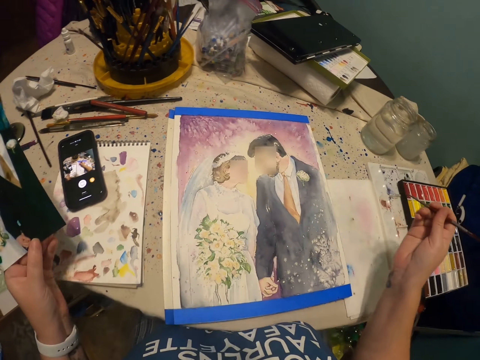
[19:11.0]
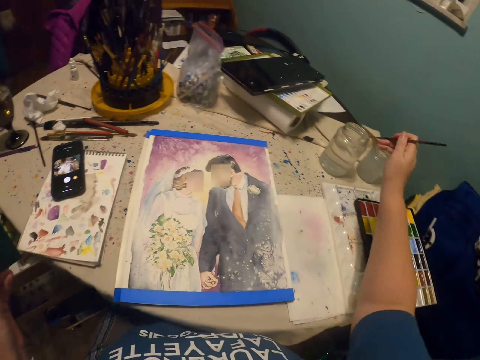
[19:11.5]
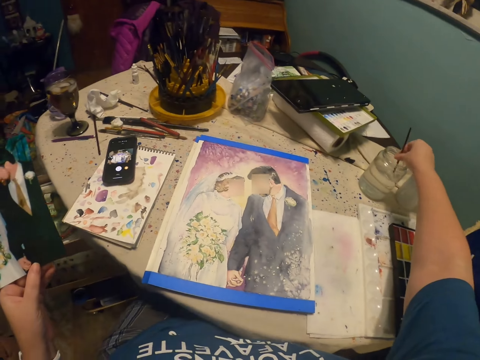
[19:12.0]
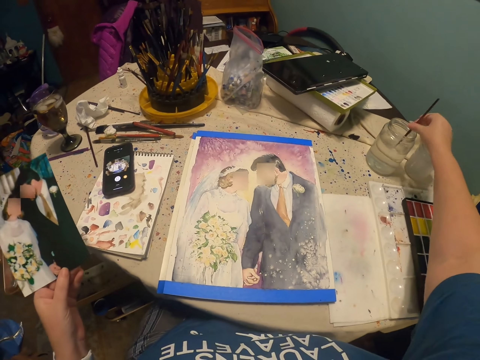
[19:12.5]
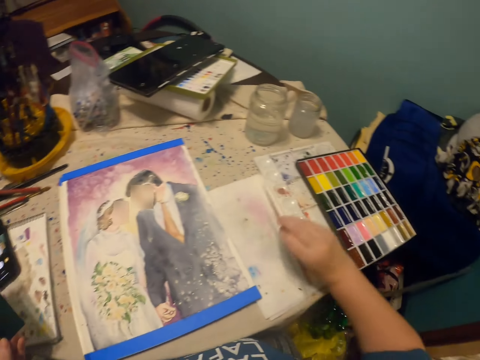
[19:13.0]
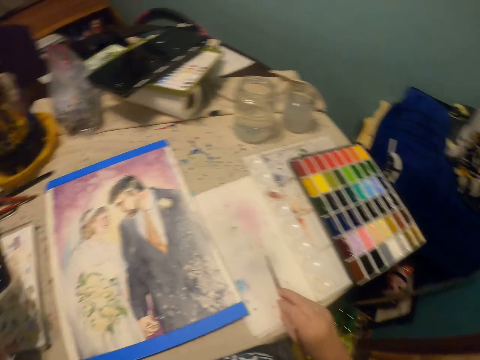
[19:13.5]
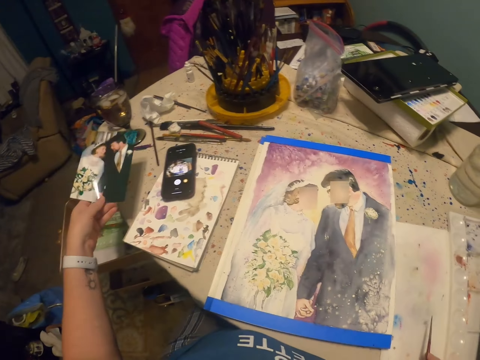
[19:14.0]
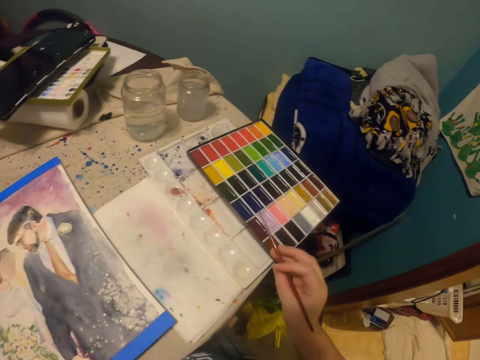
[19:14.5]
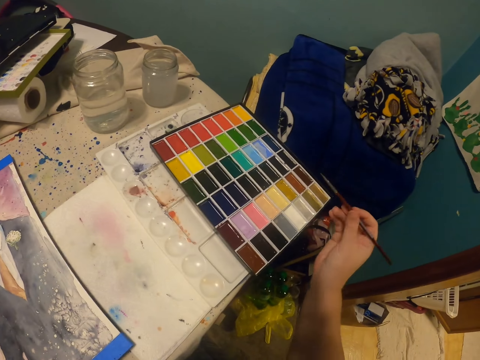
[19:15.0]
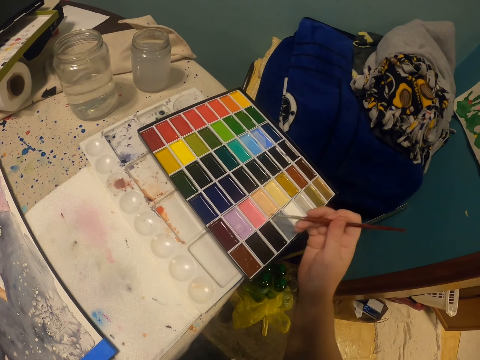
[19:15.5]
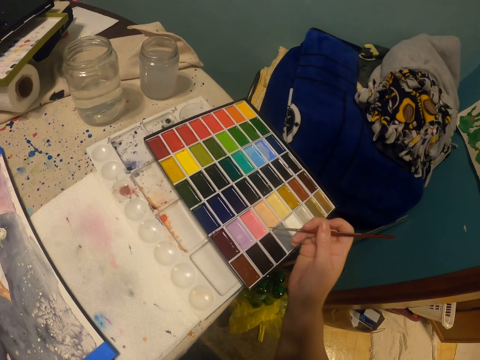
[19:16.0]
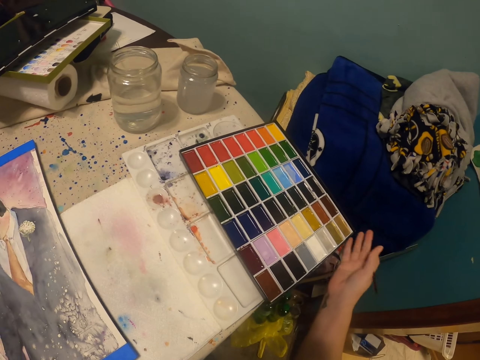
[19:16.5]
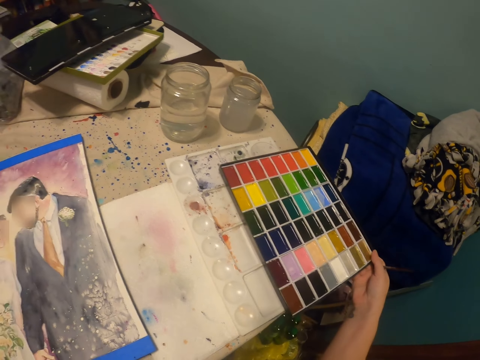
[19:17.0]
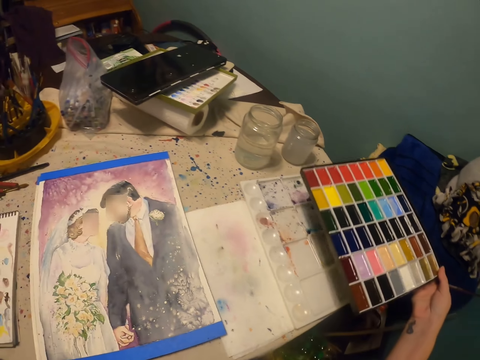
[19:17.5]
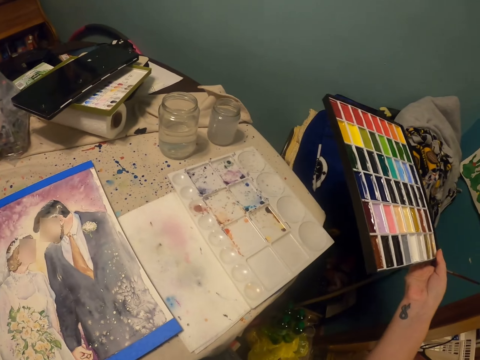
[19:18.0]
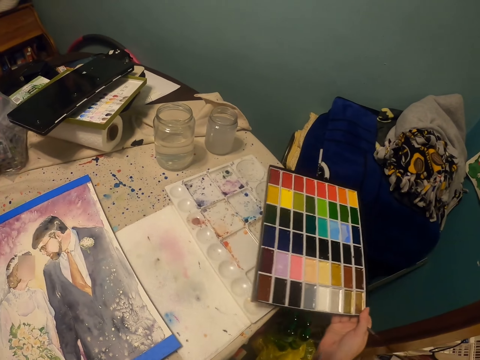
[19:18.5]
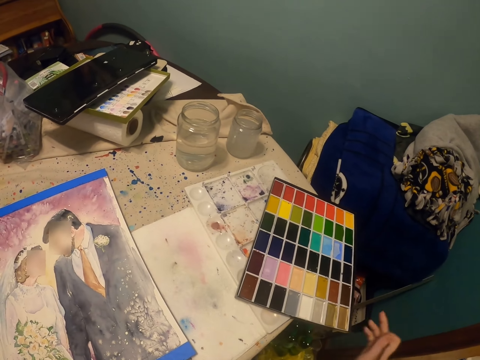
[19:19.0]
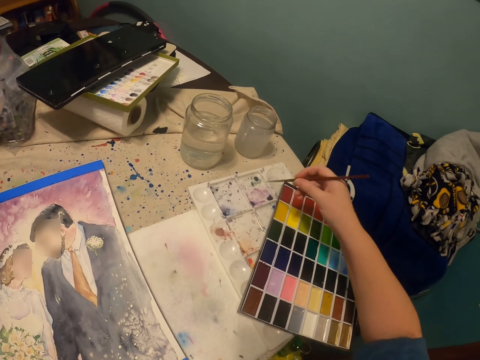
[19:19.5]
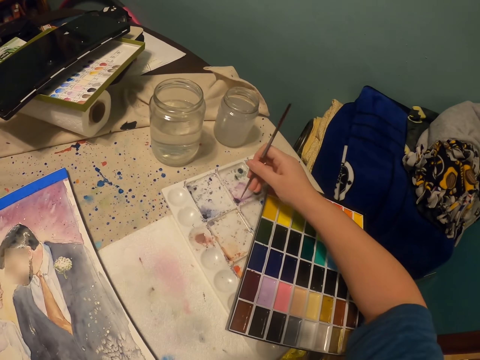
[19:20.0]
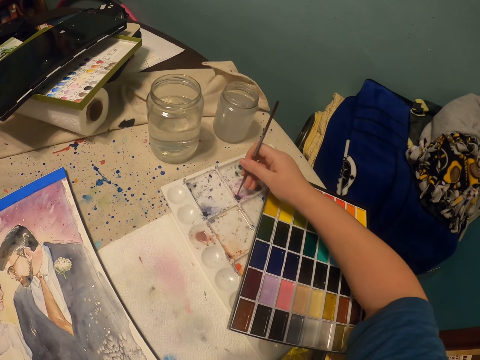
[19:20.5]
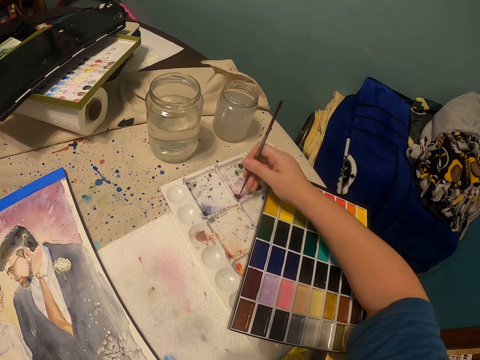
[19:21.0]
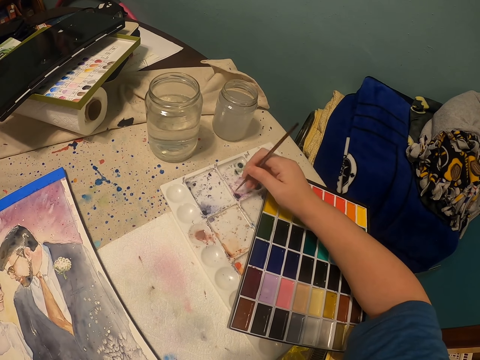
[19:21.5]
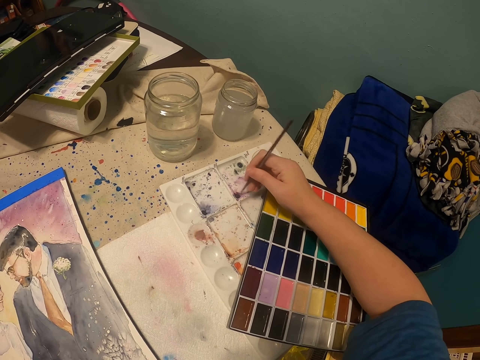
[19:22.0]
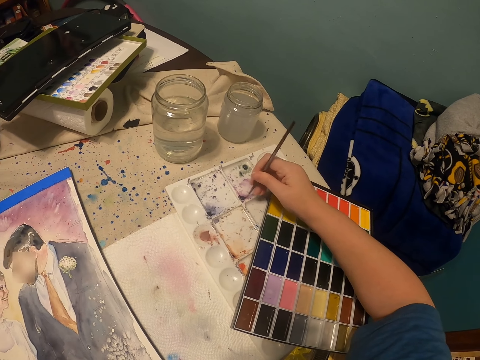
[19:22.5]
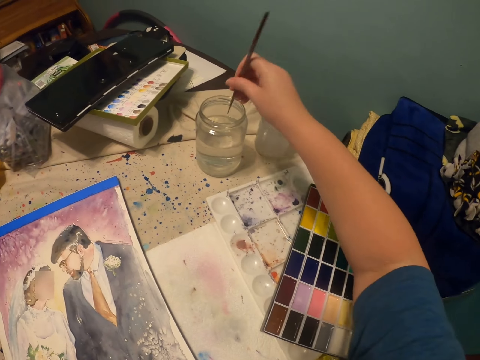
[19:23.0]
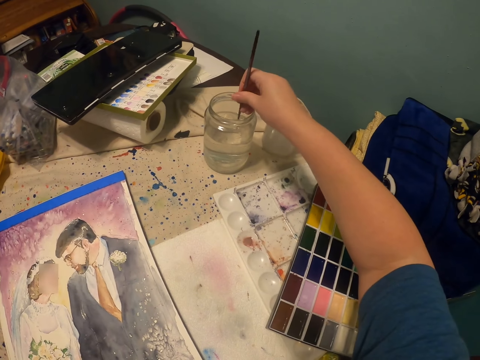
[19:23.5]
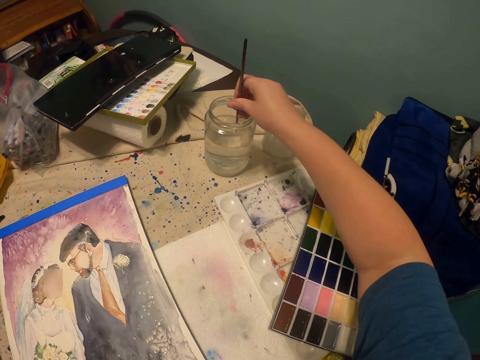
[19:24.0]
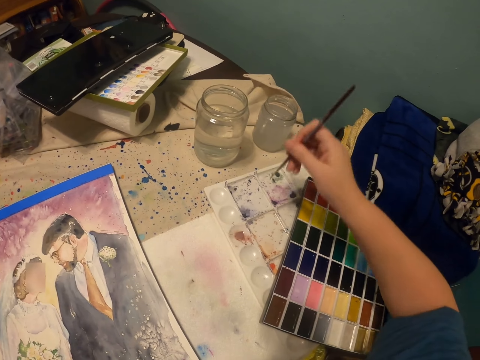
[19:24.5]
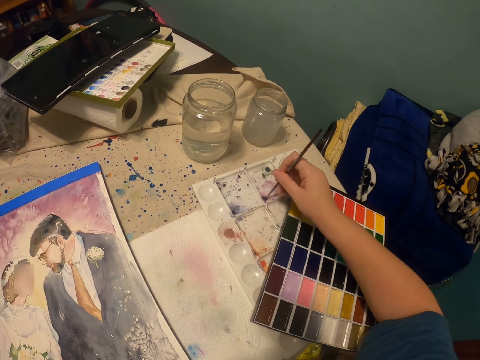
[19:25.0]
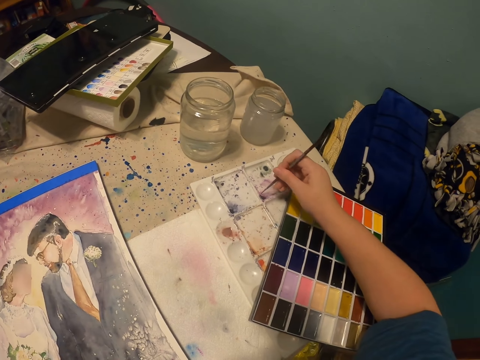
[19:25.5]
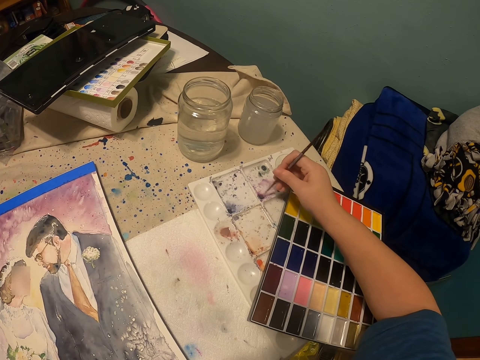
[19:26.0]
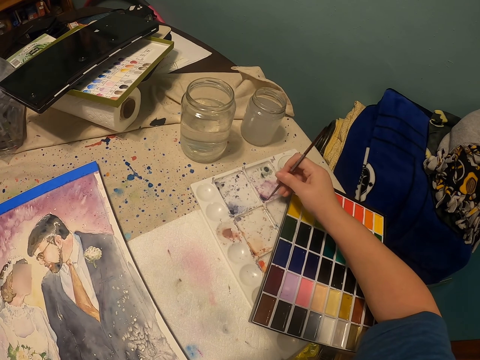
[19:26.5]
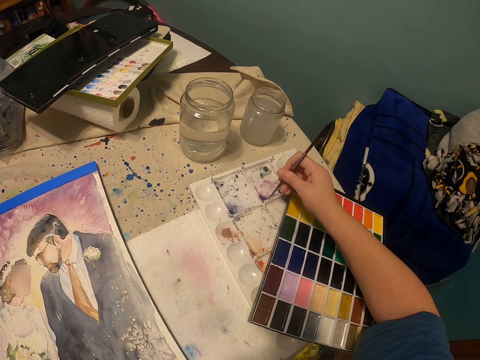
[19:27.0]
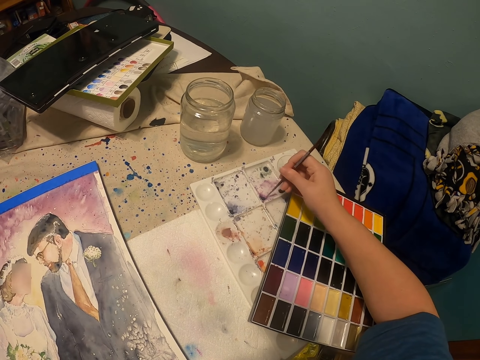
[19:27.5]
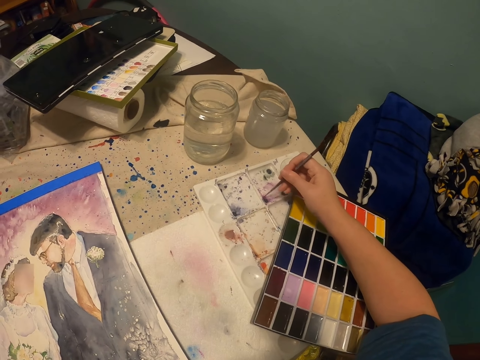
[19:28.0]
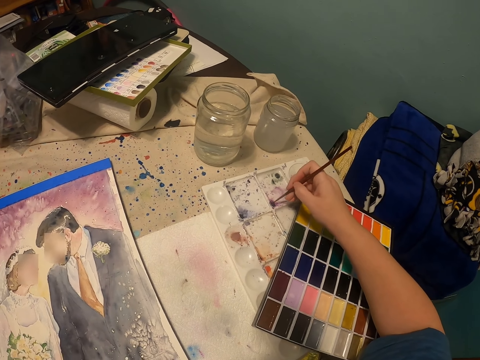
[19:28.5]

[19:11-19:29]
The camera wearer moves his hands. He stands on the floor. He dips the drawing pencil or paintbrush in the water in the can on the table. He wipes the drawing pencil on the piece of cloth on the table. He puts the picture aside on the table. He stands on the floor. He puts the paintbrush on the paint. He lifts the paint pallet on the table. He puts the paint pallet on the table. He puts the paintbrush on the paint. He dips the drawing pencil in the water in the can on the table. He puts the paintbrush on the paint.

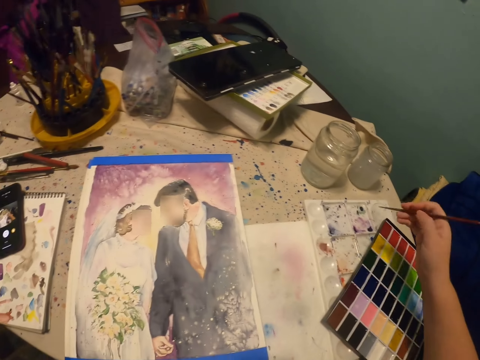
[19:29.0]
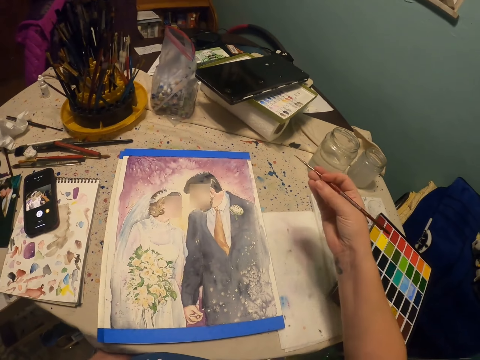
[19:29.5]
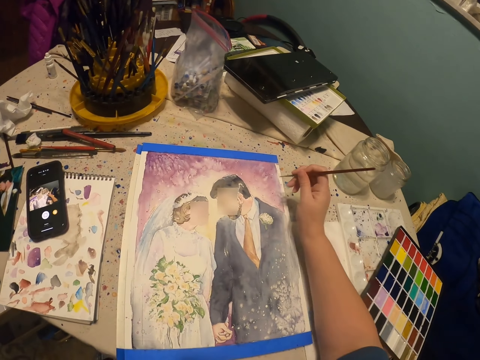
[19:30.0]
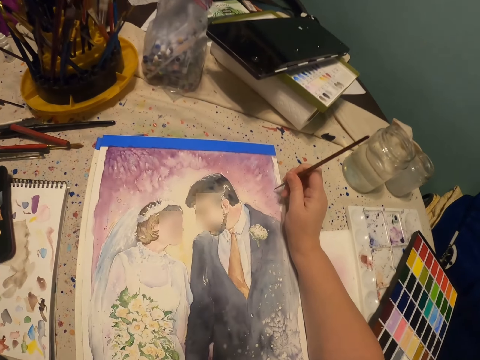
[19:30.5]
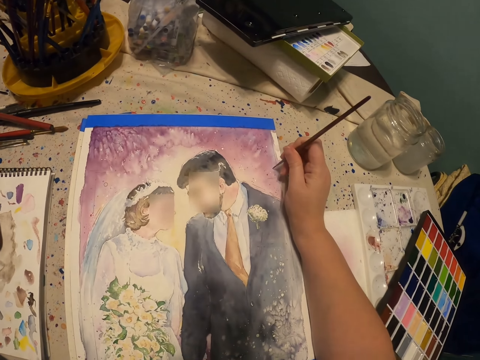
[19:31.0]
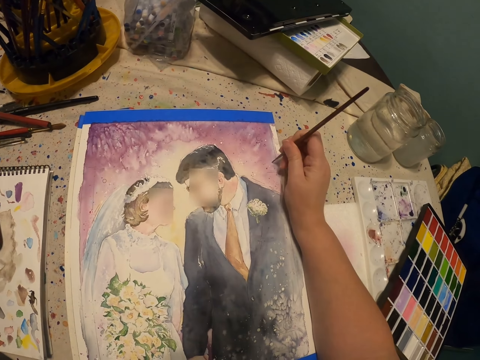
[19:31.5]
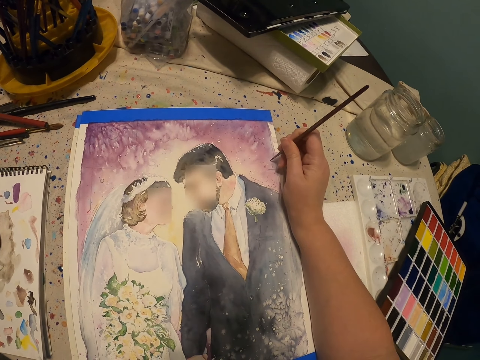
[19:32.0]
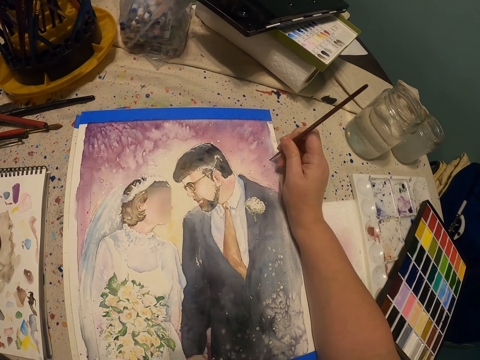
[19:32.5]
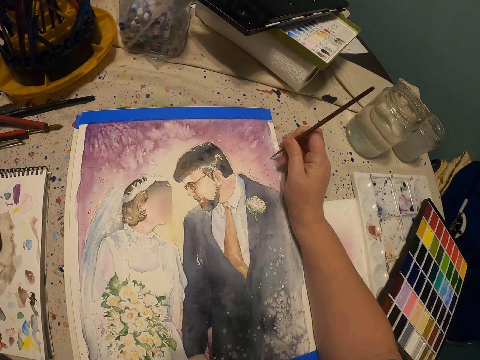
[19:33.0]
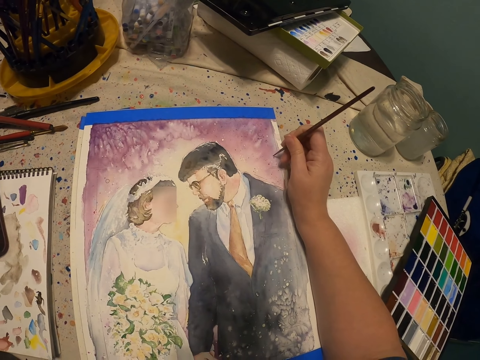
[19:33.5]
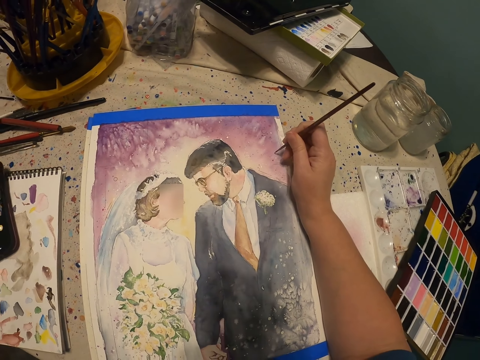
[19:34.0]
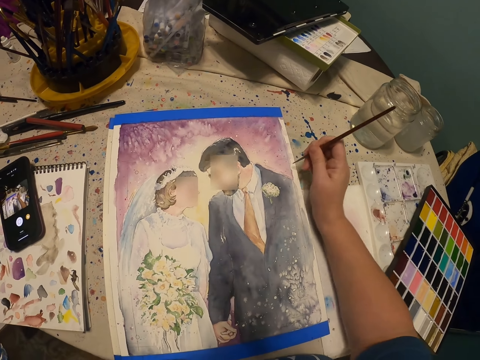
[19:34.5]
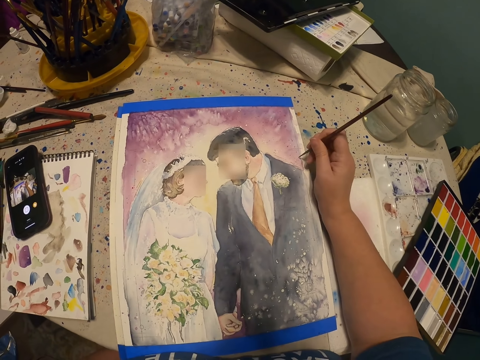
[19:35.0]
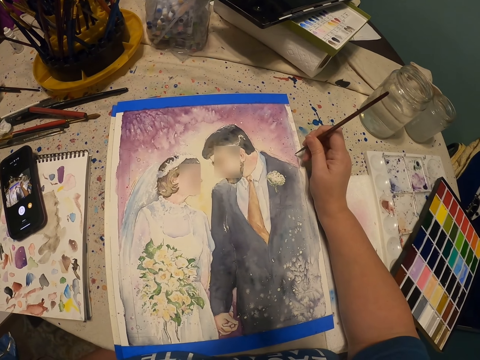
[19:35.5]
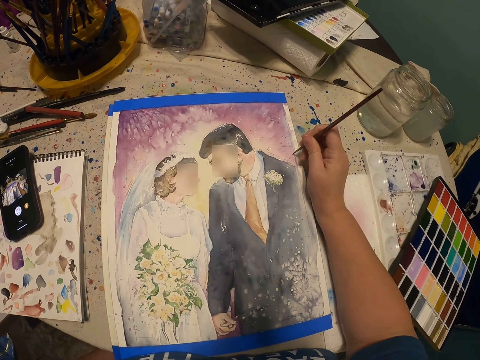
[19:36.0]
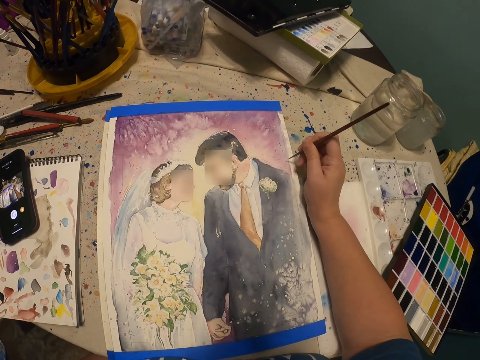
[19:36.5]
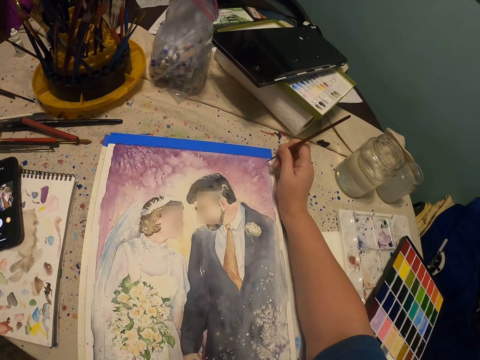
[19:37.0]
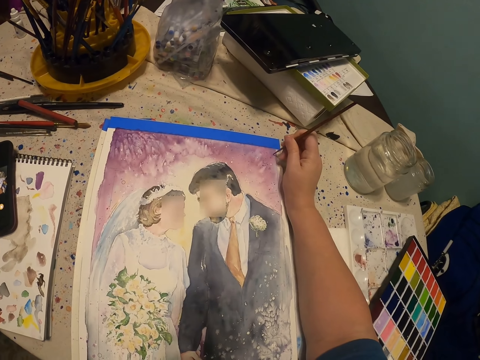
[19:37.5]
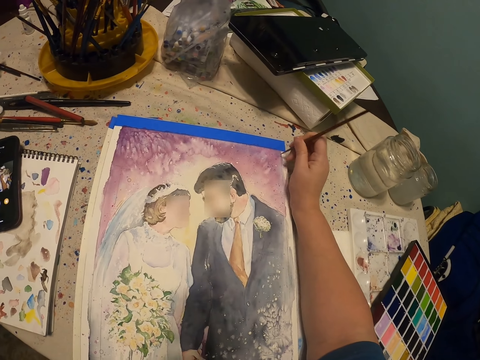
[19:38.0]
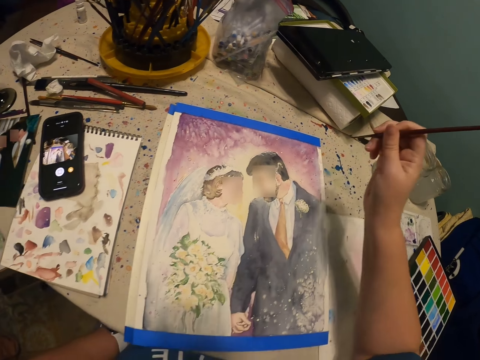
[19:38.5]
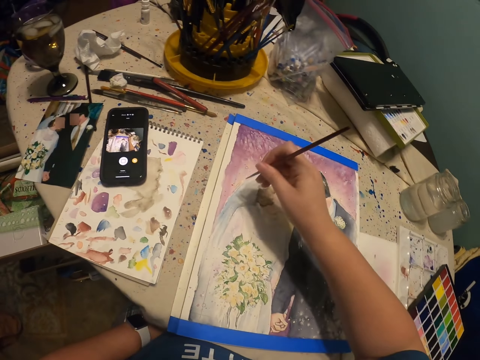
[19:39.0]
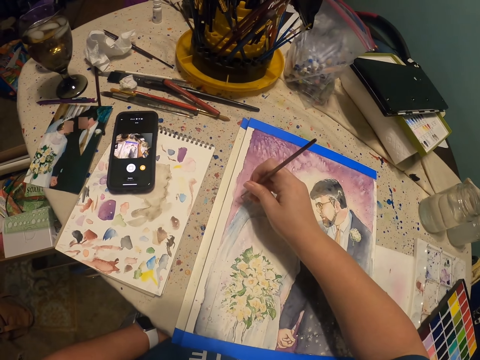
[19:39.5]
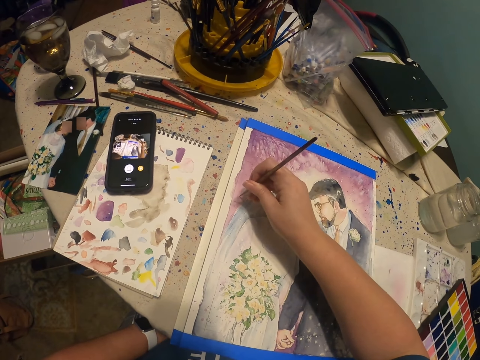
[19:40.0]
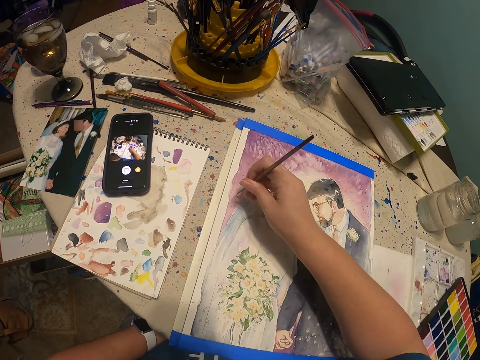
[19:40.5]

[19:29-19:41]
The camera wearer draws a picture on the manila paper with a drawing pencil.
